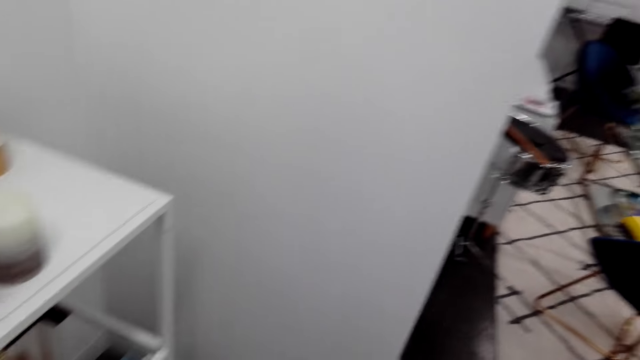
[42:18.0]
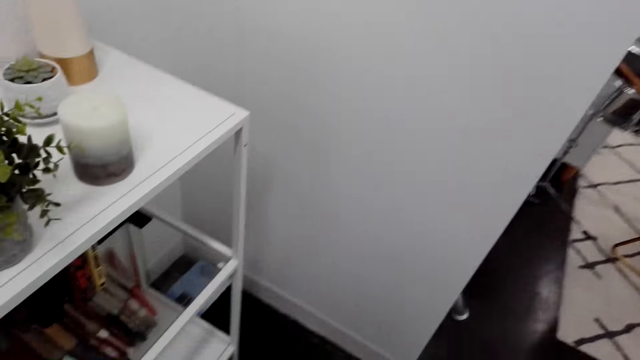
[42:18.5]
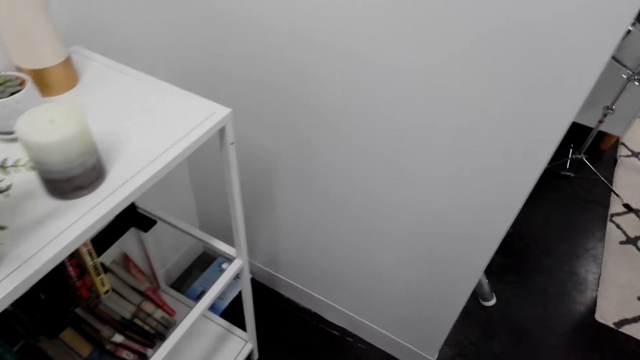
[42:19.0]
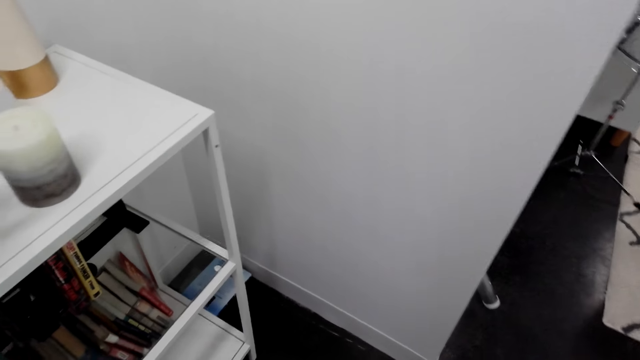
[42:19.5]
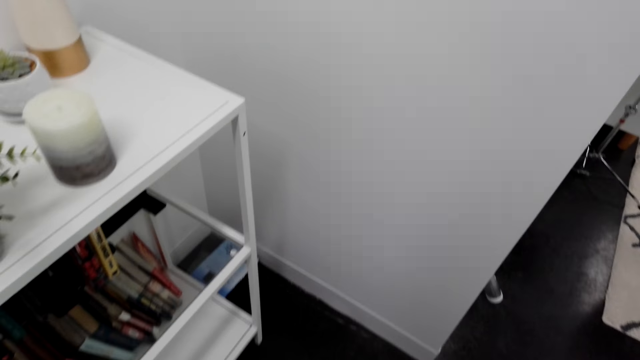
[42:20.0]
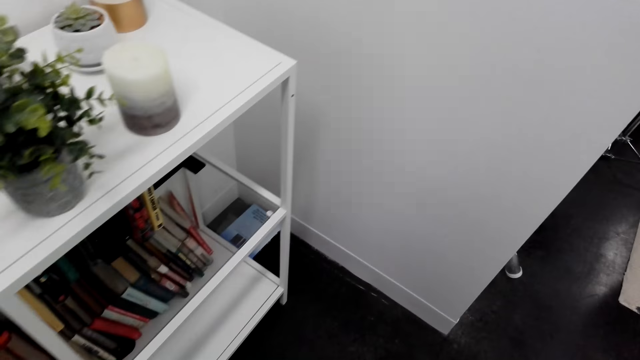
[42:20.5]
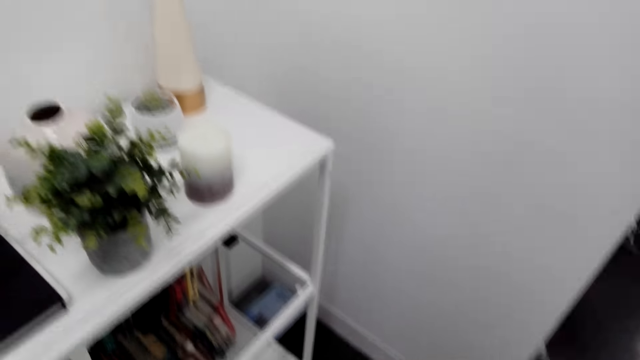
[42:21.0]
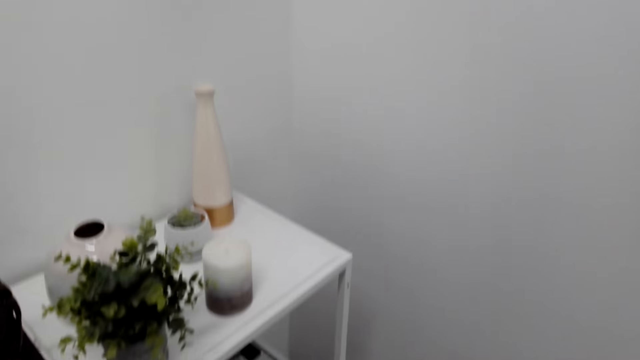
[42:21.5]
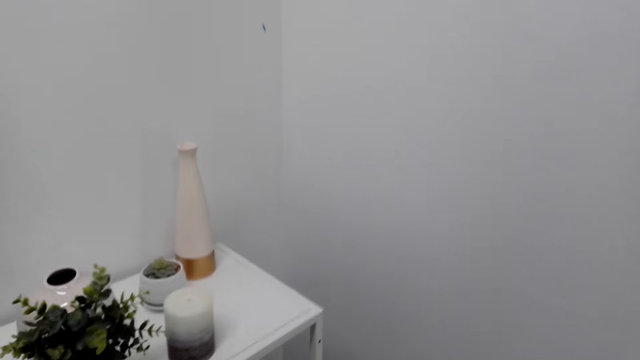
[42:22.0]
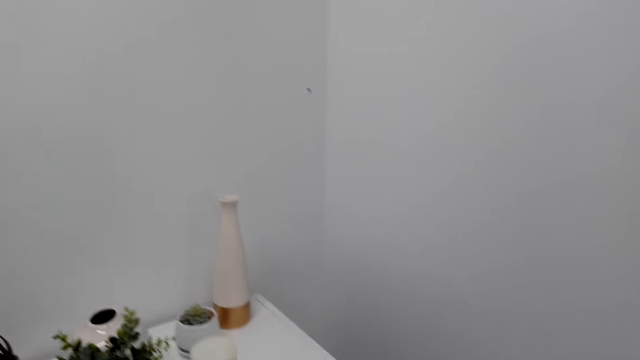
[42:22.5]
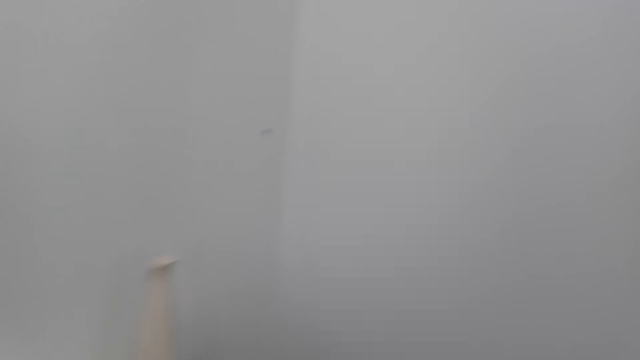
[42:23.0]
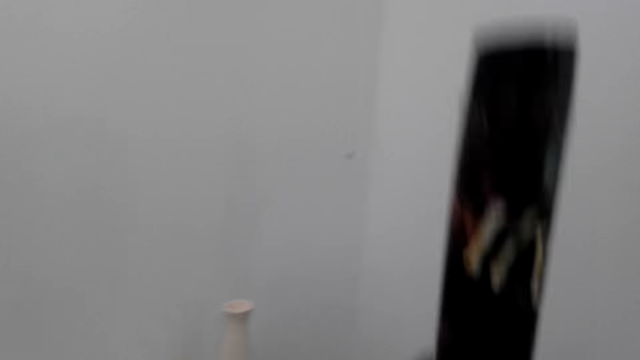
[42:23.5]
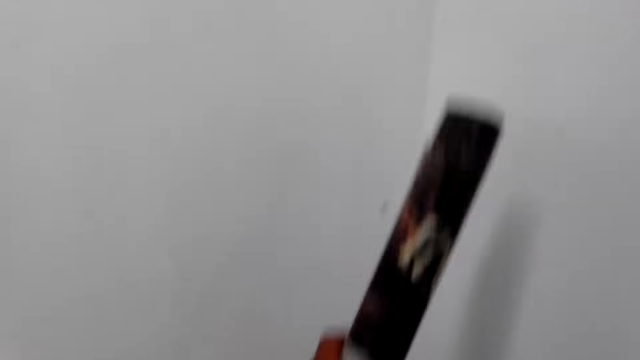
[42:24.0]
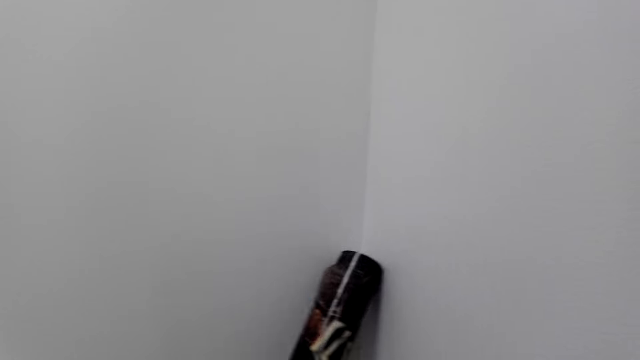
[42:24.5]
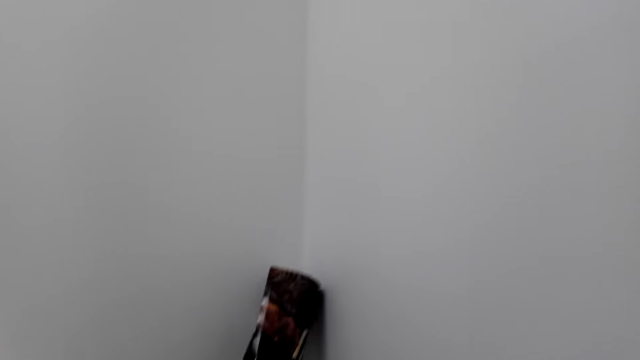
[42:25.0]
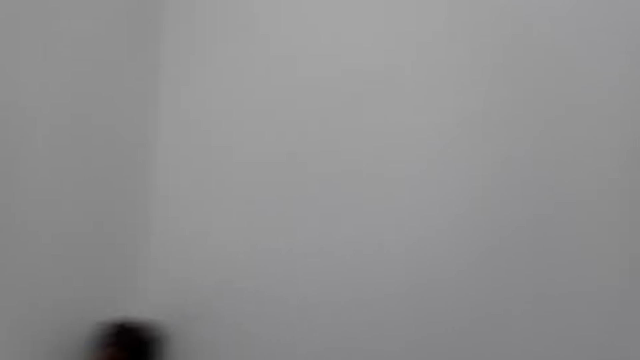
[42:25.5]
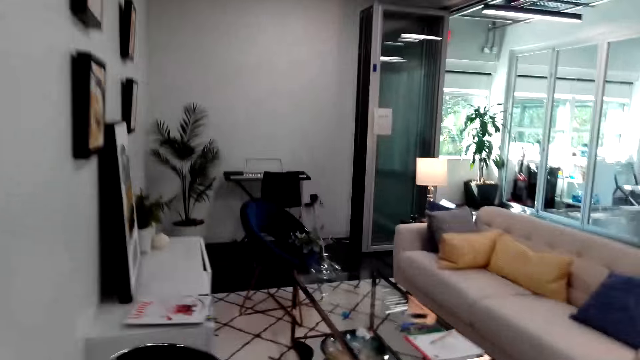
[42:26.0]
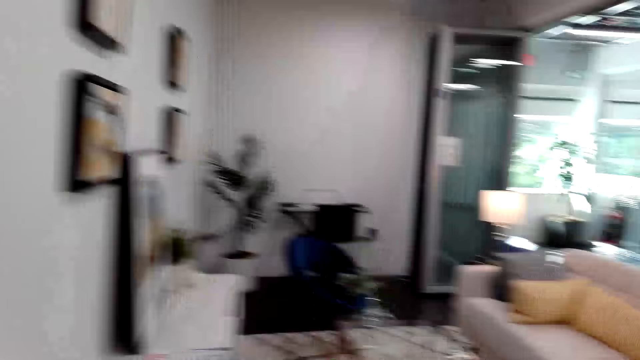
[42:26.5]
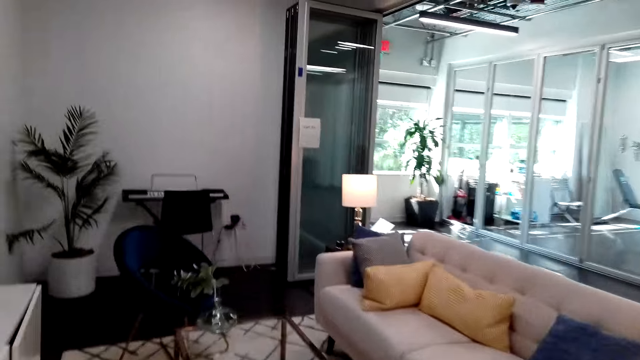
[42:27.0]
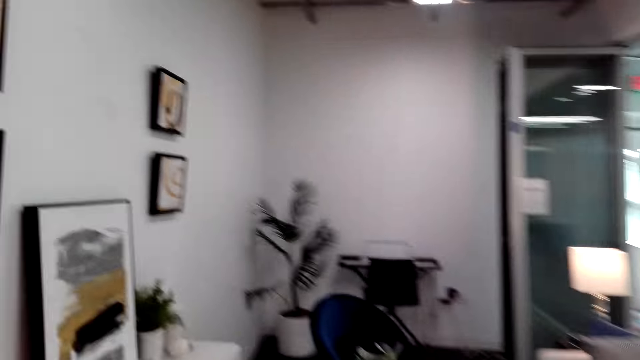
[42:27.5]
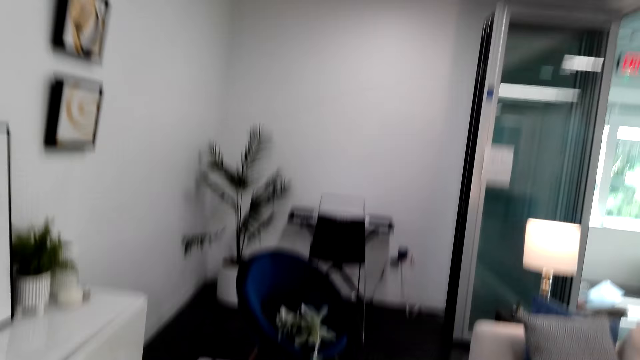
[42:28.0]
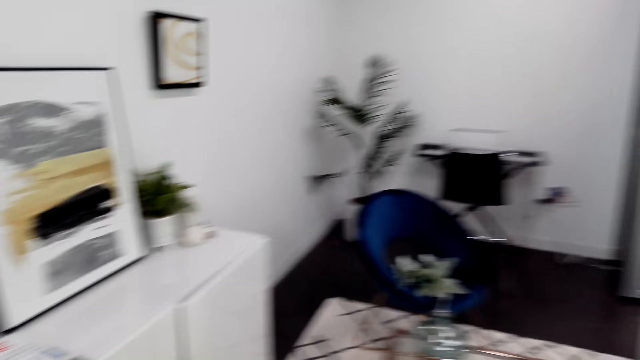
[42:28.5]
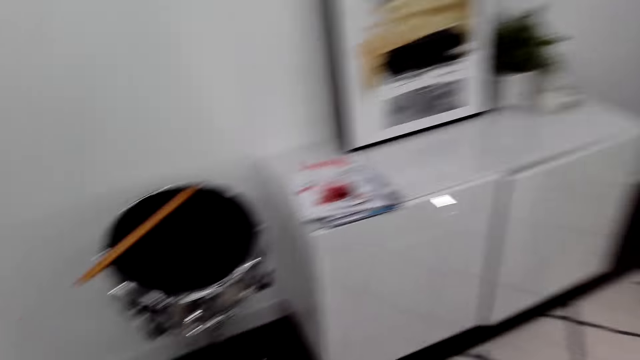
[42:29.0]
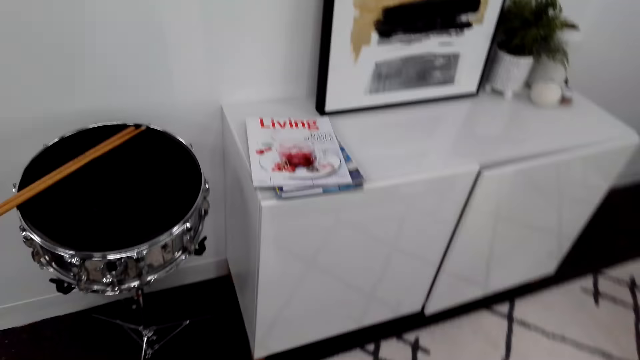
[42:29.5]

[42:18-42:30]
The camera wearer puts the wallpaper or poster on the nightstand. They walk on the floor.

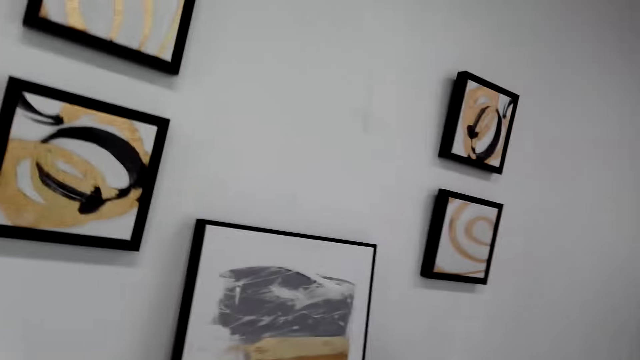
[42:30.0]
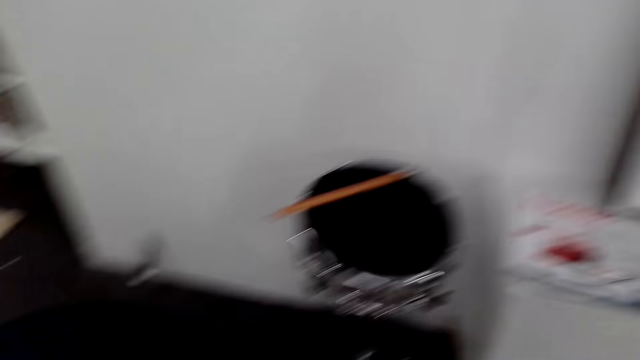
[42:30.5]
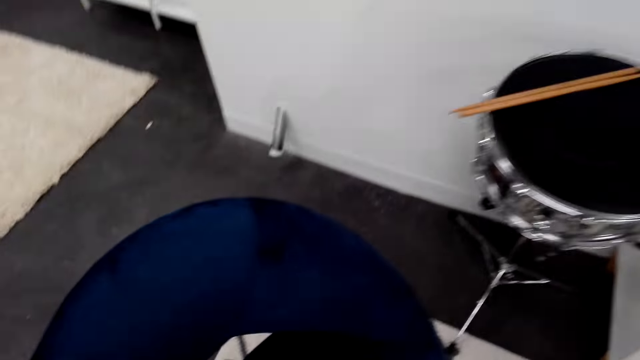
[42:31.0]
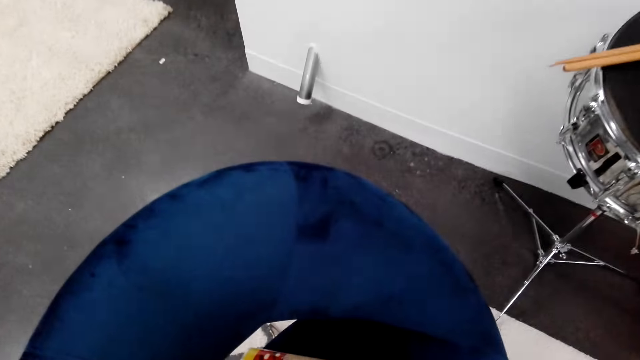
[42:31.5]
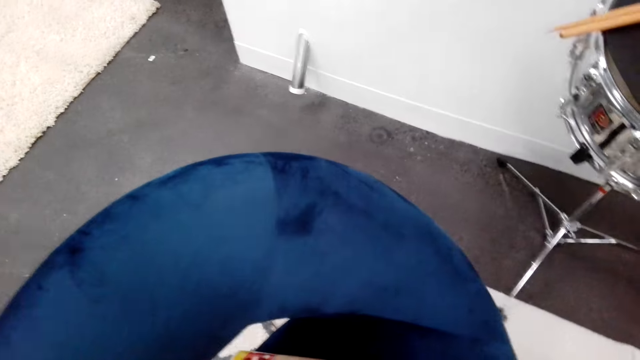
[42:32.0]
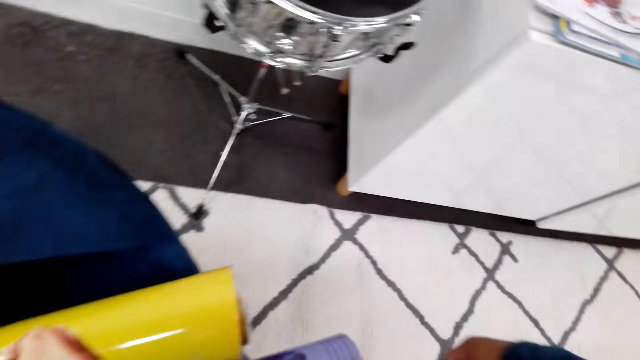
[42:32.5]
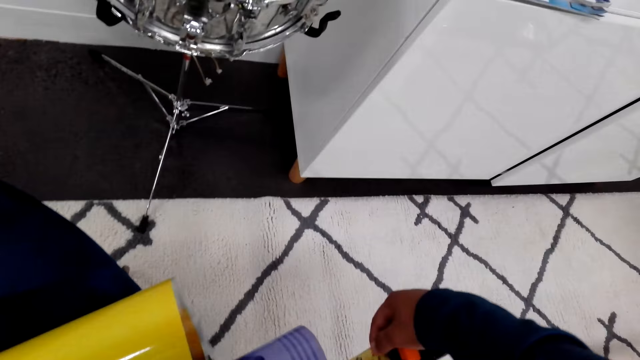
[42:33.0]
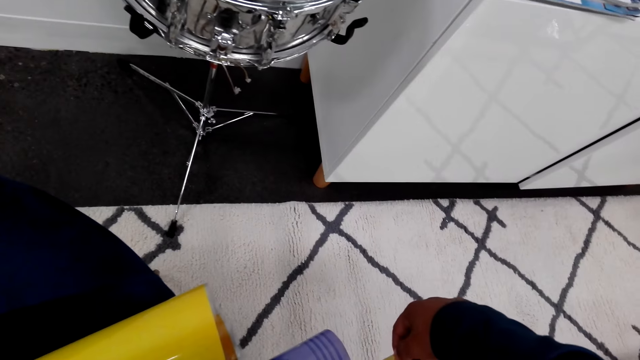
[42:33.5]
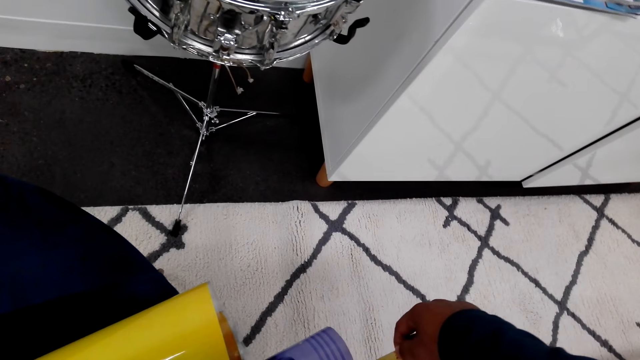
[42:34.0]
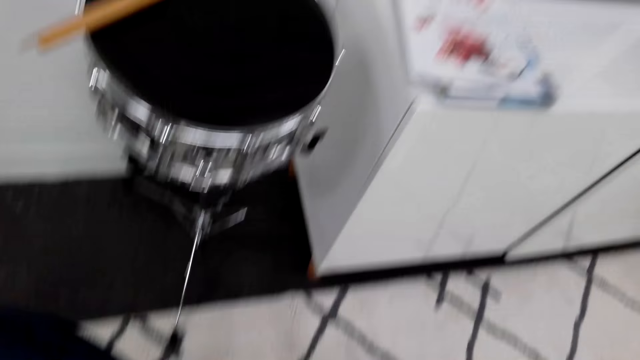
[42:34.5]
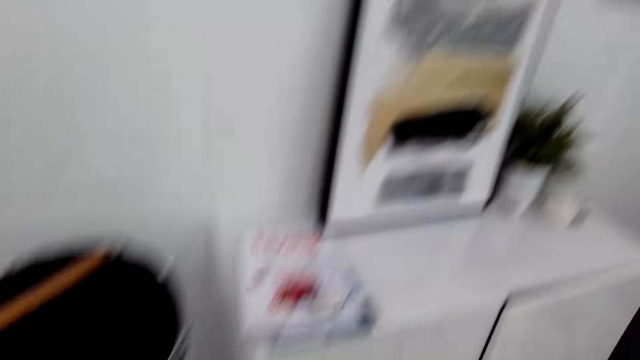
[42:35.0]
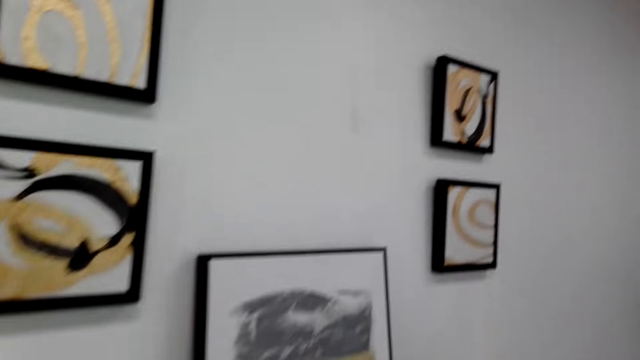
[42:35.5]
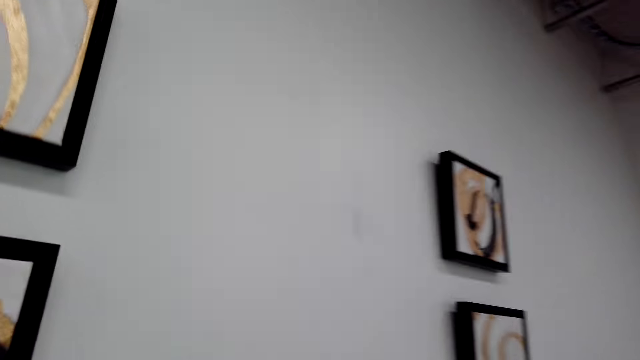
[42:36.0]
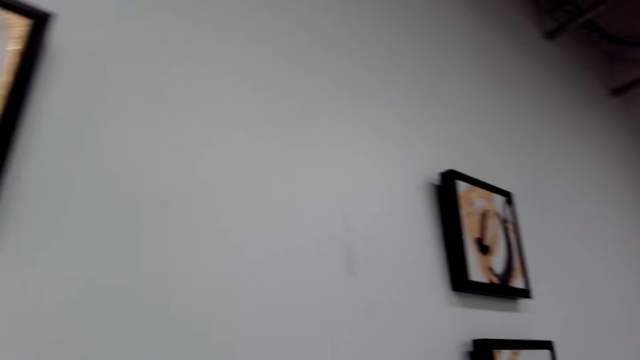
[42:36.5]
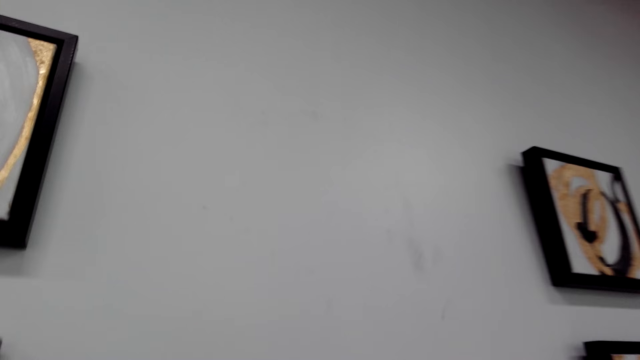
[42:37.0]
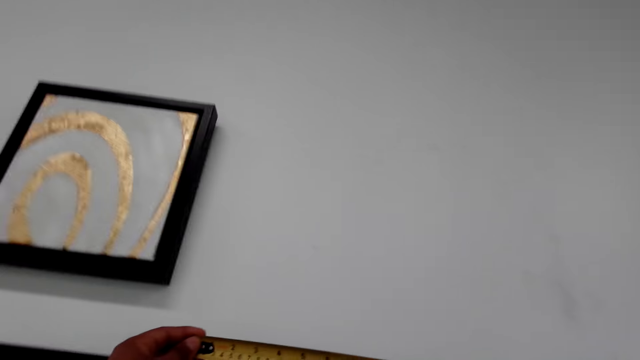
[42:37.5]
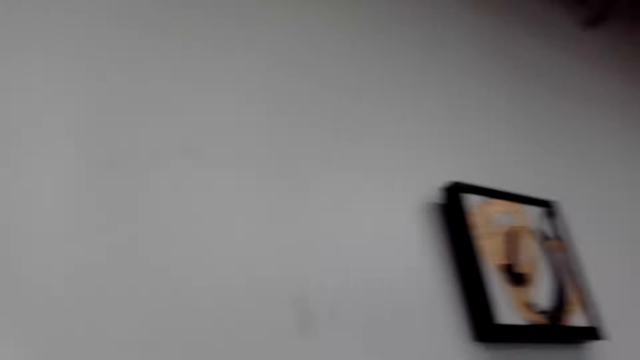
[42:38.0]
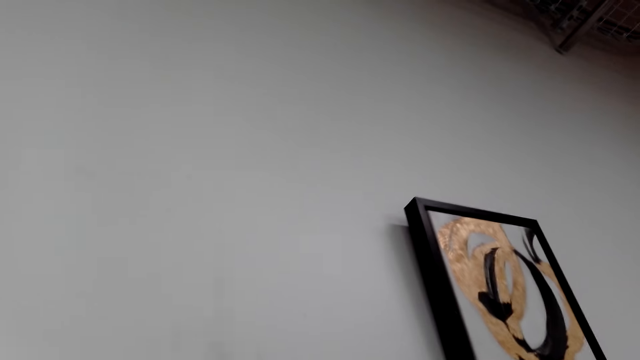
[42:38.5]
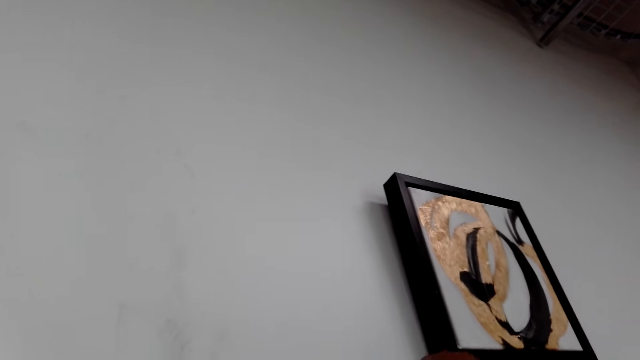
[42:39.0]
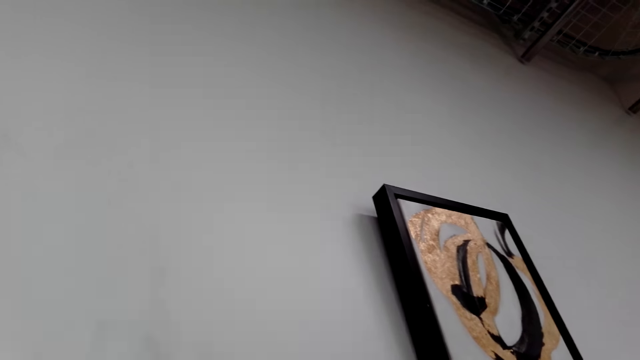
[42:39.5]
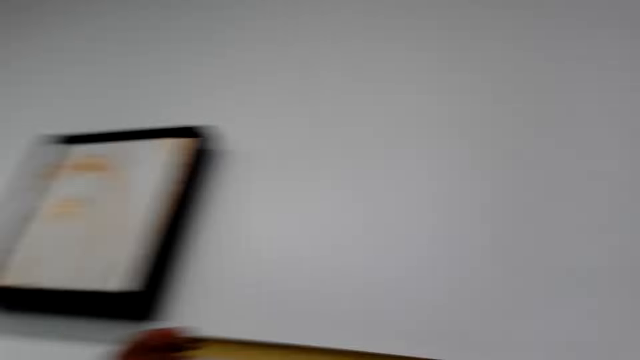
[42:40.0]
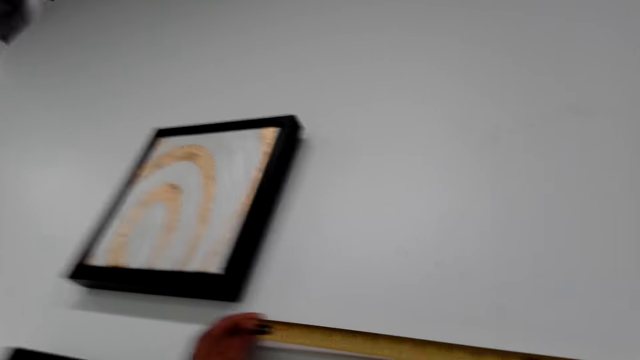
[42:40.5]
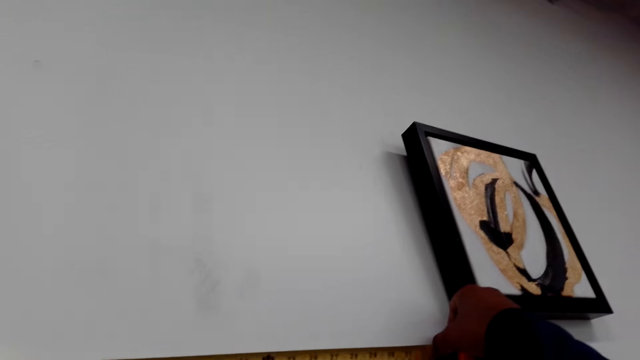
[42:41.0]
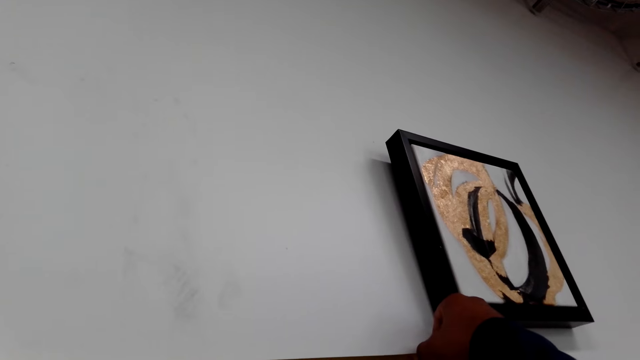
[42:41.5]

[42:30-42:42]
The camera wearer holds a tape measurer in his hands. He takes measurement of the wallpaper with the tape measure. He takes measurements of the wall with the tape measure. He holds the tape measurer against the wall.
